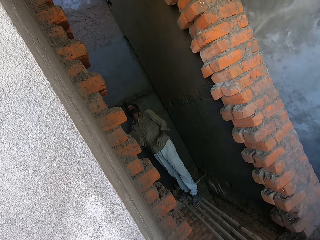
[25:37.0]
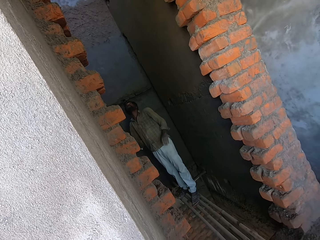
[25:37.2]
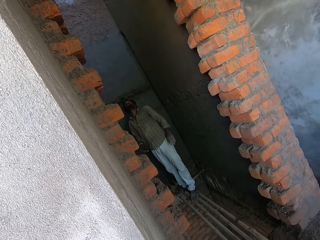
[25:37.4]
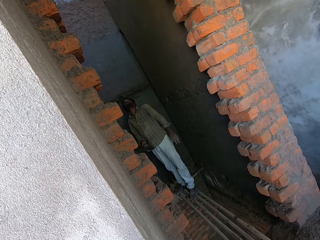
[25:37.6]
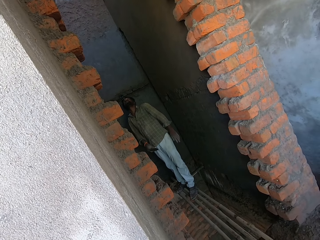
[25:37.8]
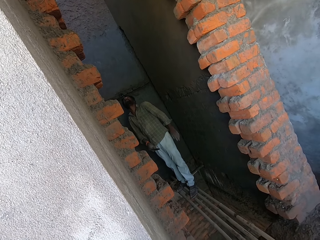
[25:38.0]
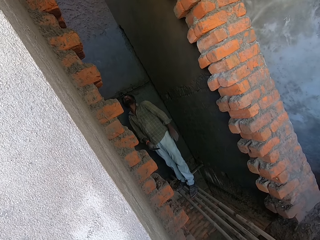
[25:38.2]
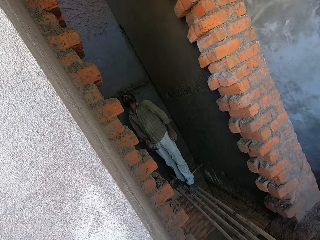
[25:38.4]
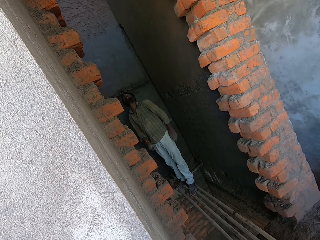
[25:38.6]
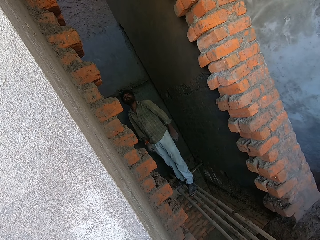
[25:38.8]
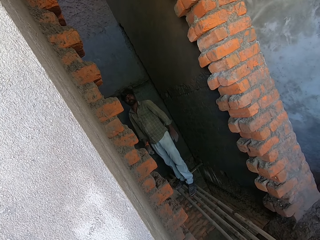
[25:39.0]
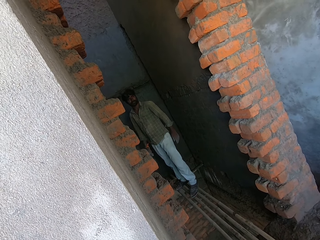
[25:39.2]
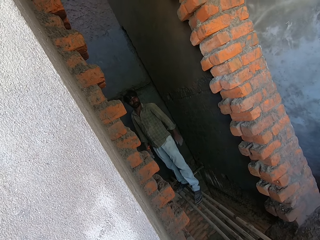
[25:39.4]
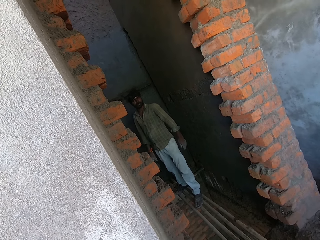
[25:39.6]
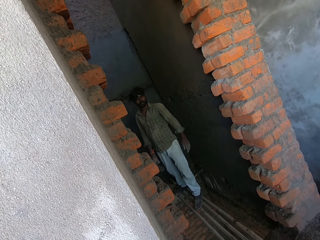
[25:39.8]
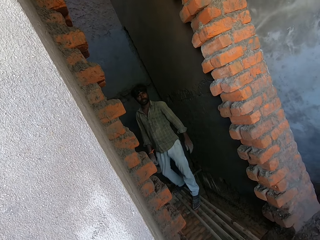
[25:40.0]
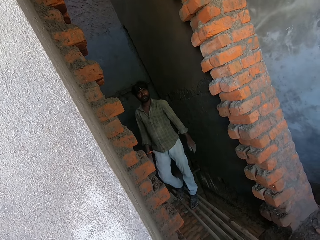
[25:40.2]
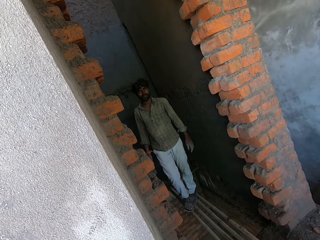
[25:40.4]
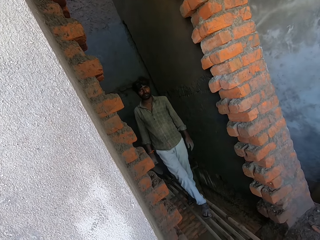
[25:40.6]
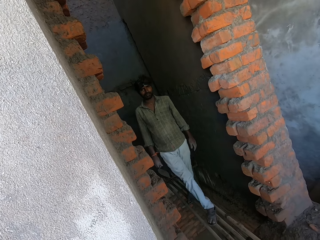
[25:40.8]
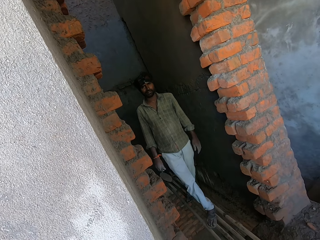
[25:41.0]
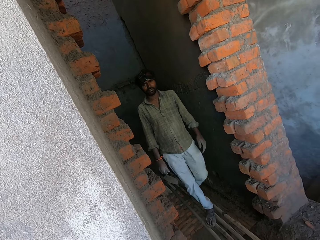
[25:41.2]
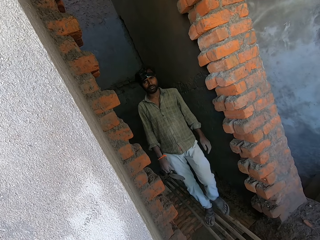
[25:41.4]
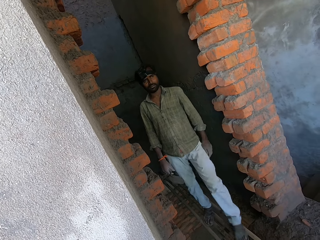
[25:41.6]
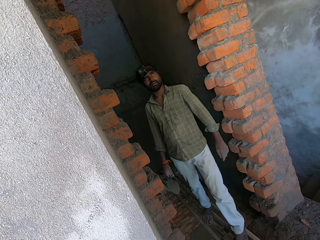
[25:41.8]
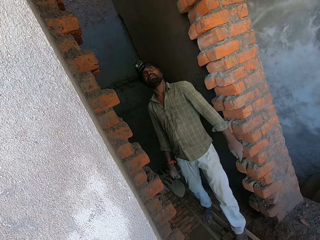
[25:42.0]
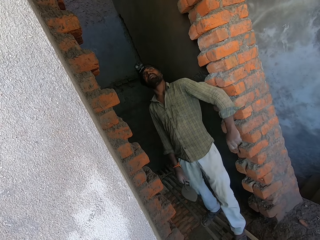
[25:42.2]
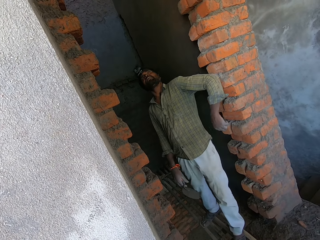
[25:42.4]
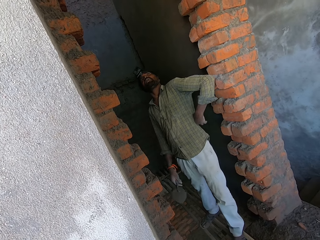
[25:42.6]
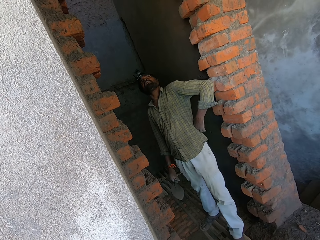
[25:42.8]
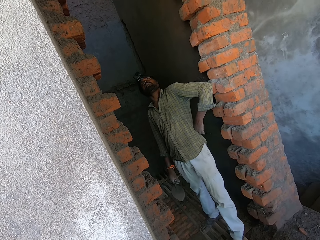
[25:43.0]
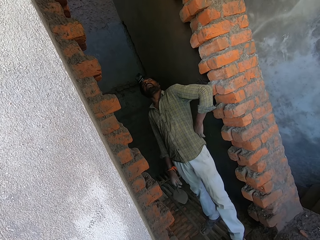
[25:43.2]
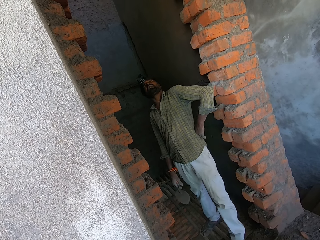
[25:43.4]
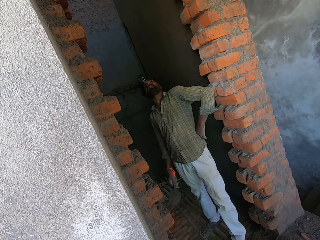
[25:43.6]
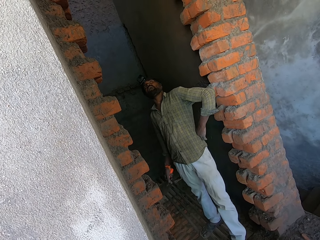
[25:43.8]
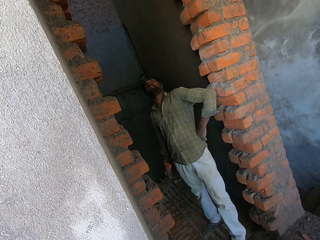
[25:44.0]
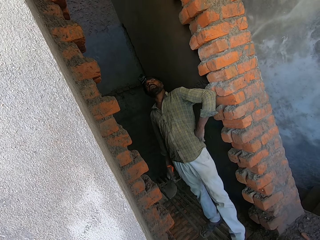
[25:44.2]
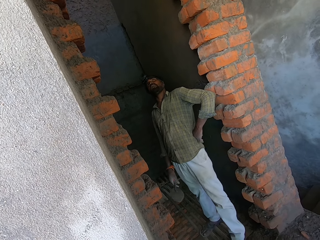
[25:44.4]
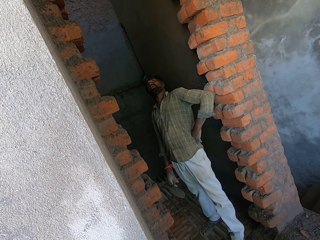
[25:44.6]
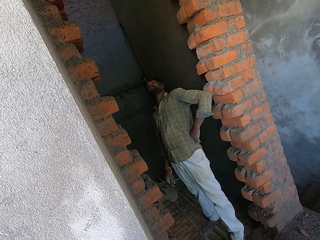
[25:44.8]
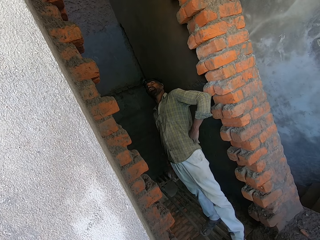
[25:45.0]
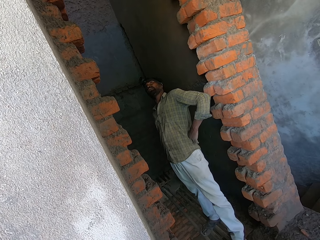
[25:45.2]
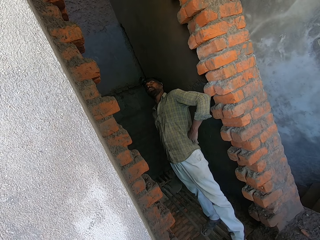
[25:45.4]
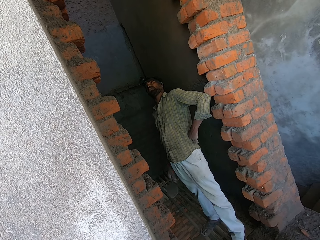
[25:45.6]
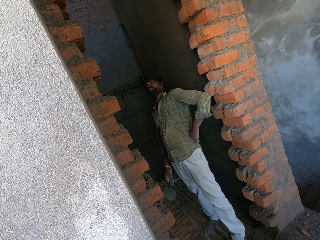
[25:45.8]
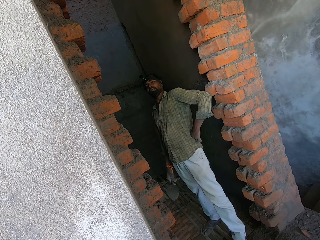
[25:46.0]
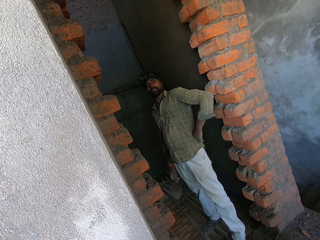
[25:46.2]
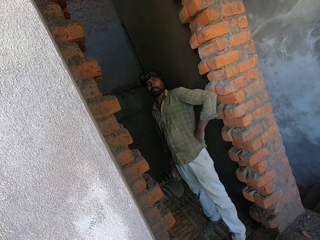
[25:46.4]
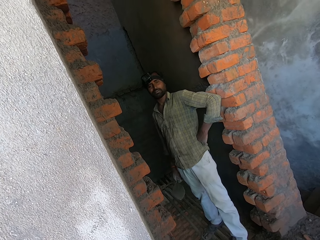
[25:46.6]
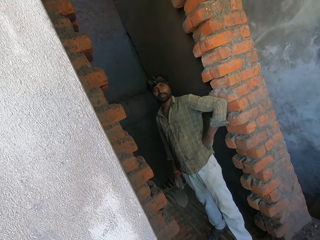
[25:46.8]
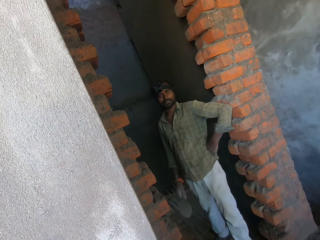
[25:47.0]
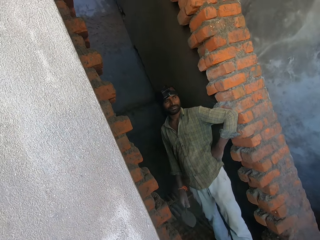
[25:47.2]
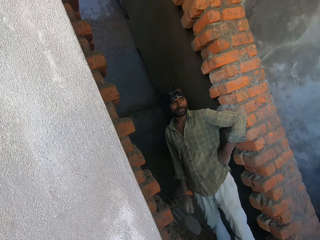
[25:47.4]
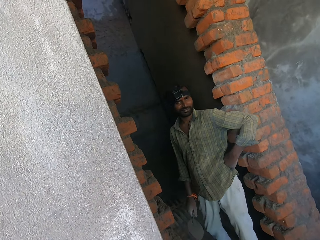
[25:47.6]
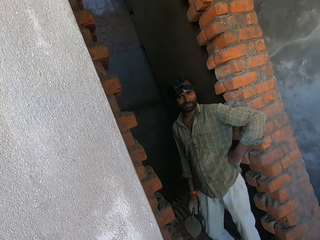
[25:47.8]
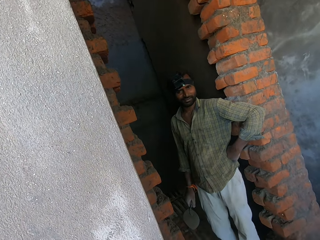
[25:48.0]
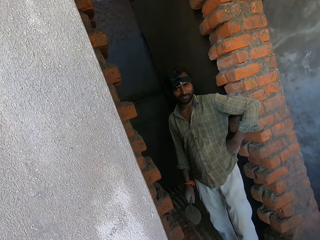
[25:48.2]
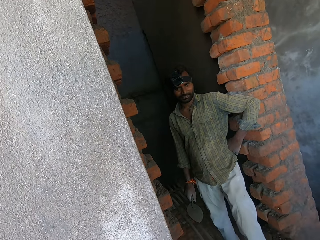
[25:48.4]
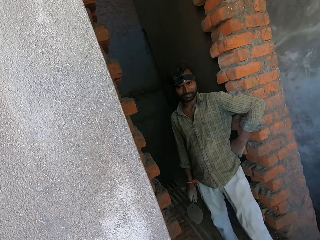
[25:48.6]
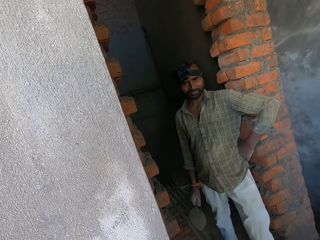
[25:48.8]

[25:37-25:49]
A person walks towards the camera wearer. The person looks around.

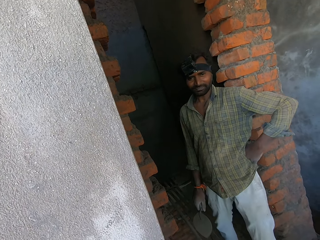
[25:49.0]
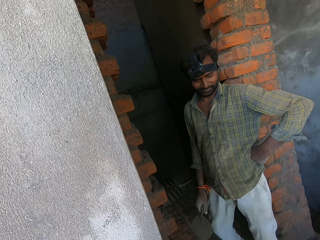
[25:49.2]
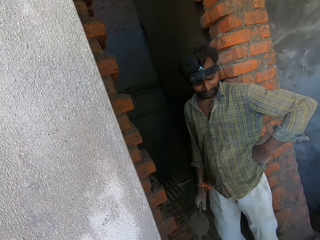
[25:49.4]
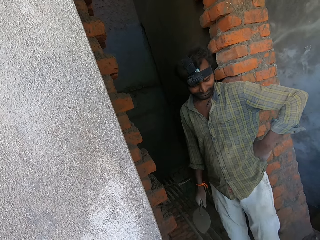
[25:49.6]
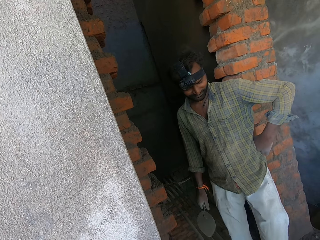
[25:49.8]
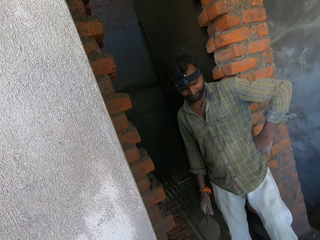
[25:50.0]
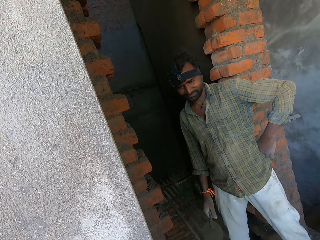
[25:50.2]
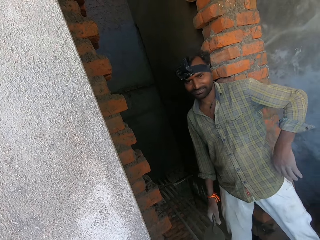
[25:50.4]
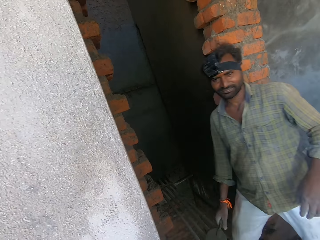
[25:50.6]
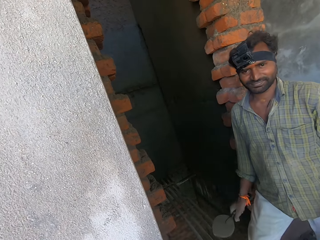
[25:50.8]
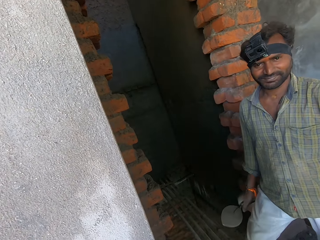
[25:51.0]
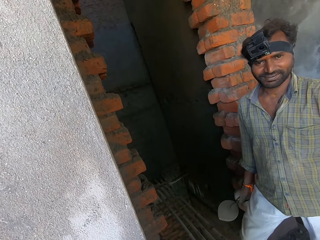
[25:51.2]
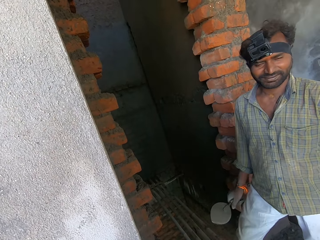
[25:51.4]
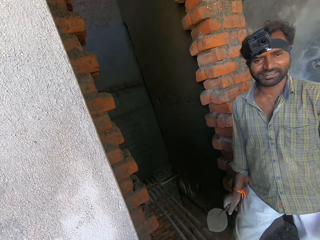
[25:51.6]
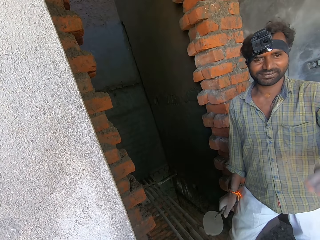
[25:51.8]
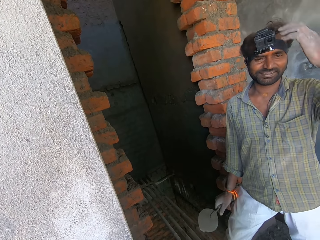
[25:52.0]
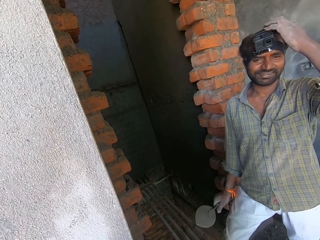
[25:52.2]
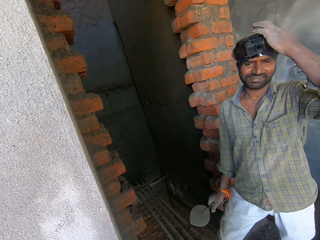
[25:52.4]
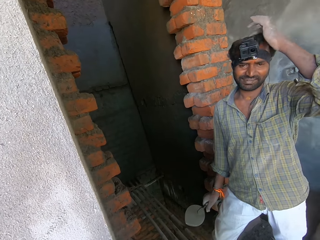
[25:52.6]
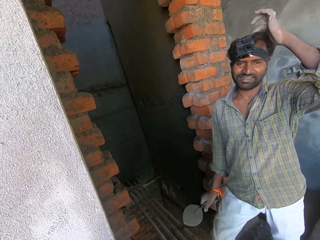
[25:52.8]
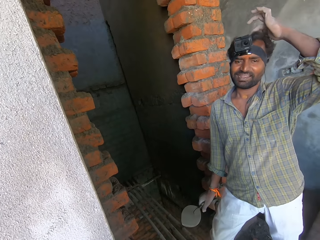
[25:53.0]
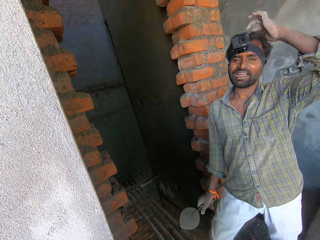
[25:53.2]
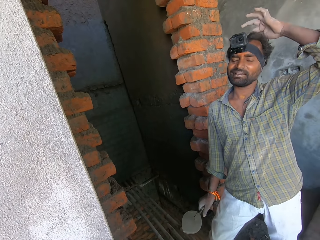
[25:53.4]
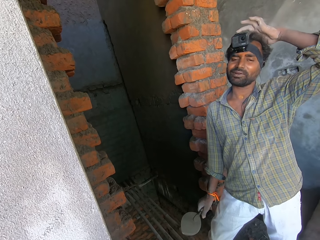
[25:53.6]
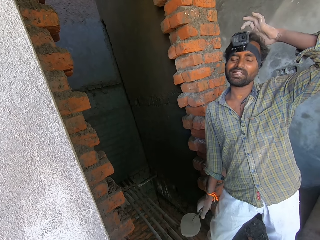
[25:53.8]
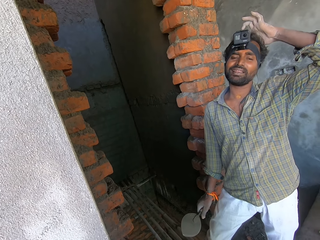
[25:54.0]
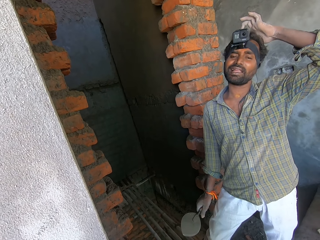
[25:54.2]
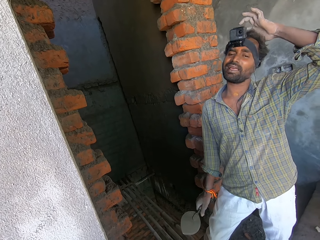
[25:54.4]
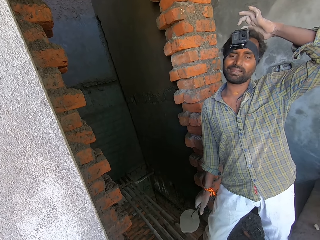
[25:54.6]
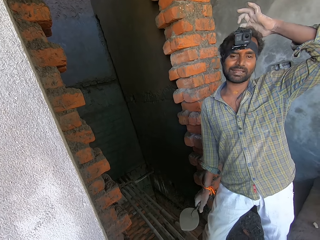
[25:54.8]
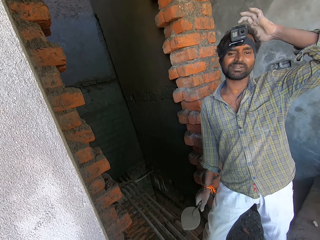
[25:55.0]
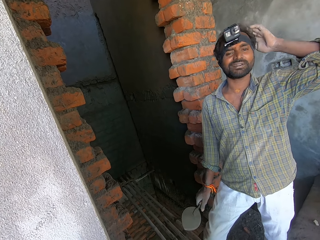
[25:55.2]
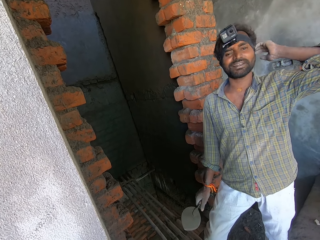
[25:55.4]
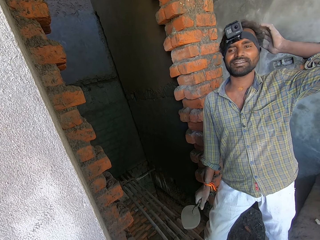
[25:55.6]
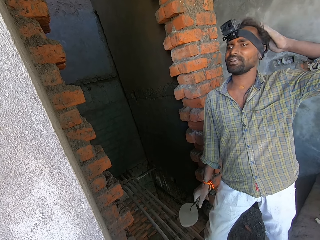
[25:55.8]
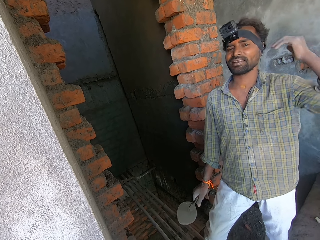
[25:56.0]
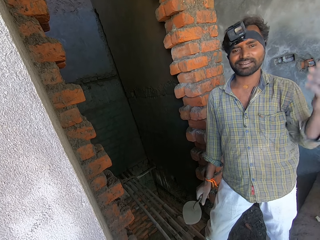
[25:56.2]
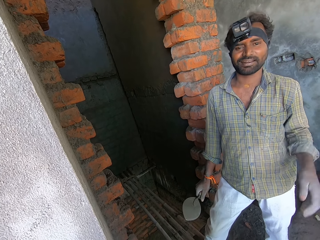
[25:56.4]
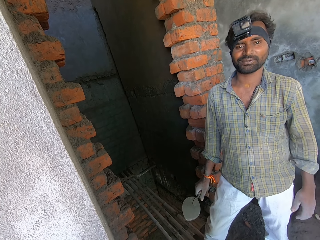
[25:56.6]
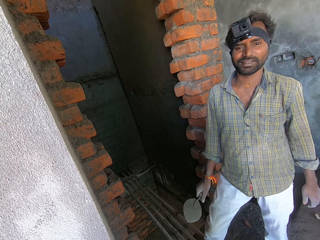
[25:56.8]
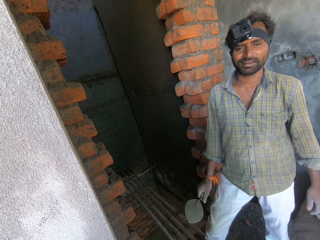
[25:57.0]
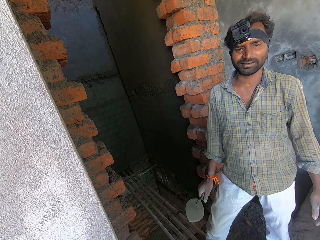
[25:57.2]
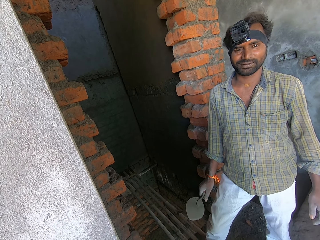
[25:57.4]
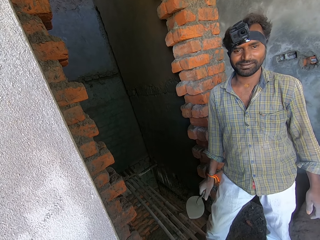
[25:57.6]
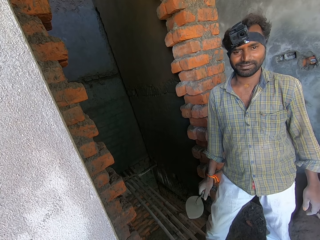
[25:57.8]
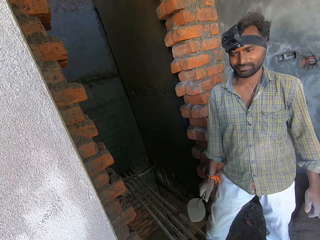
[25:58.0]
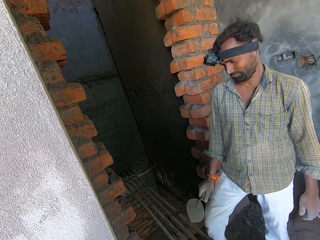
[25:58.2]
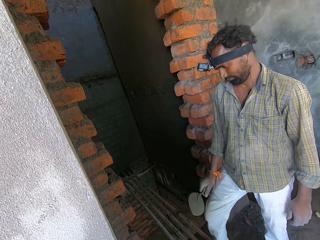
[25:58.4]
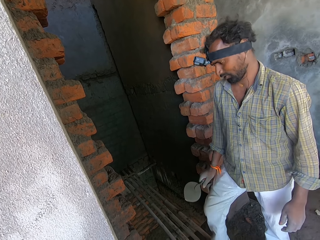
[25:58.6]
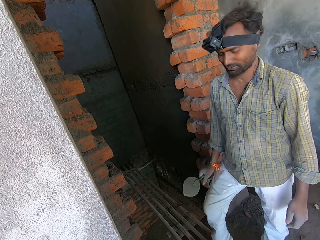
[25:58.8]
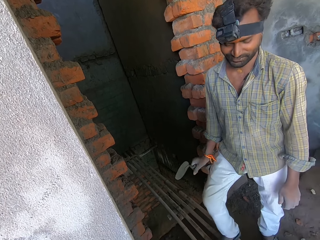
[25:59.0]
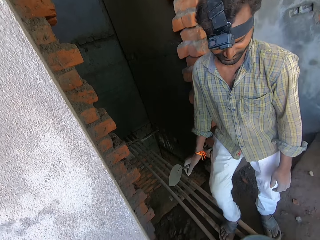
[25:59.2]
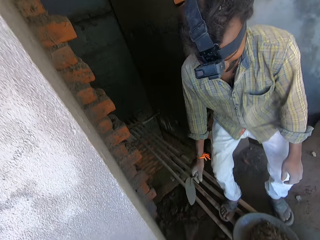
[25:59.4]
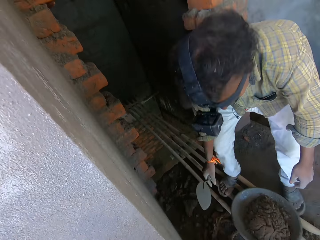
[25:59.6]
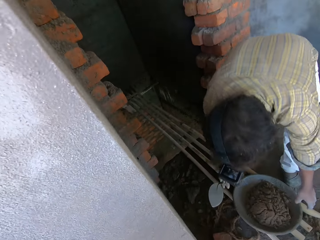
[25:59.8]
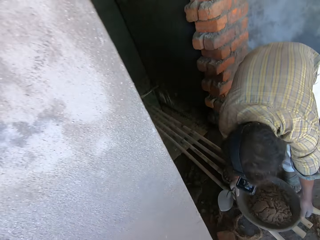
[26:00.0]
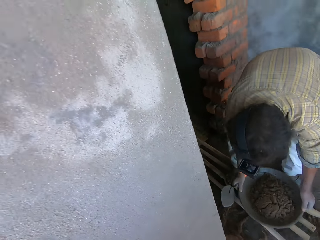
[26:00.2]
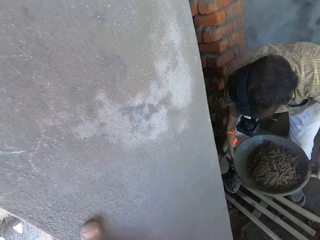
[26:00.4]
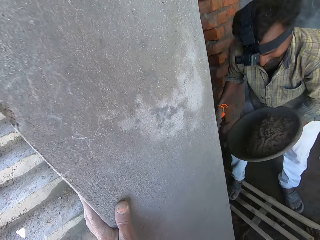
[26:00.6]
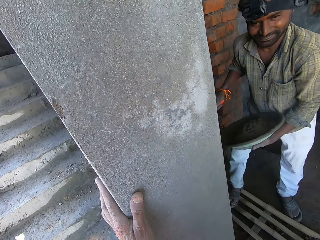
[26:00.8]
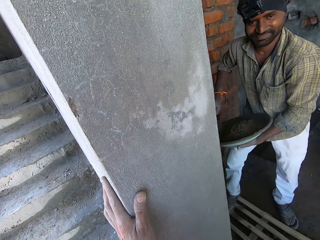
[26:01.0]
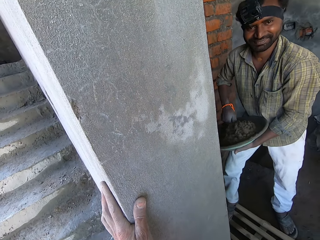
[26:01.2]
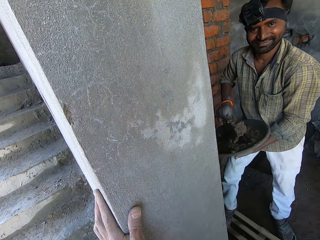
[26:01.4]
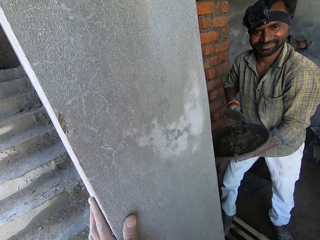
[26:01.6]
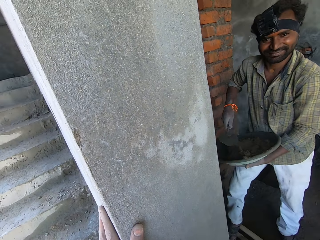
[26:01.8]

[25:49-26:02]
A person converses with the camera wearer. The person rubs the head. The person converses with the camera wearer. The person picks up the mortar pan and mixes the mortar.
